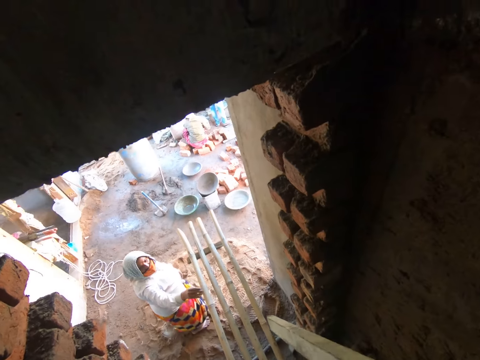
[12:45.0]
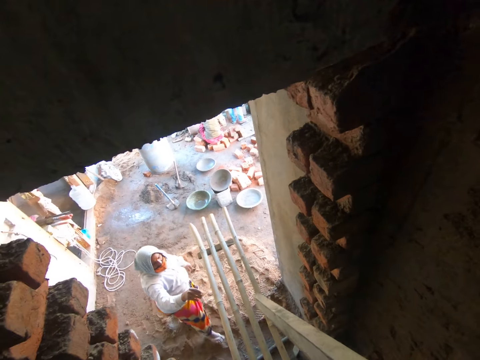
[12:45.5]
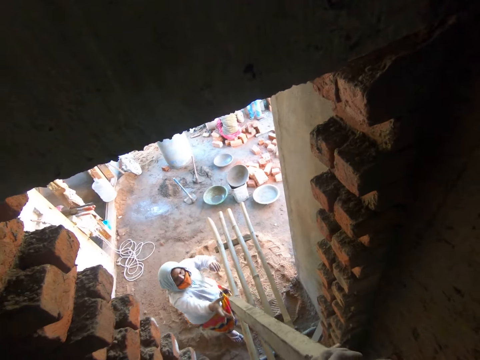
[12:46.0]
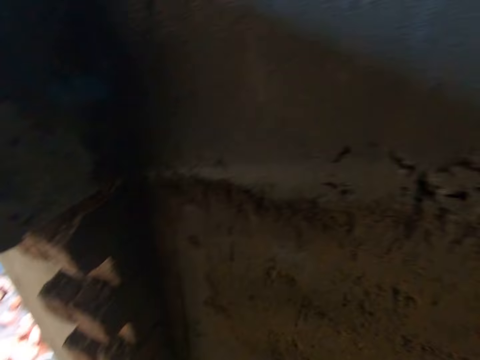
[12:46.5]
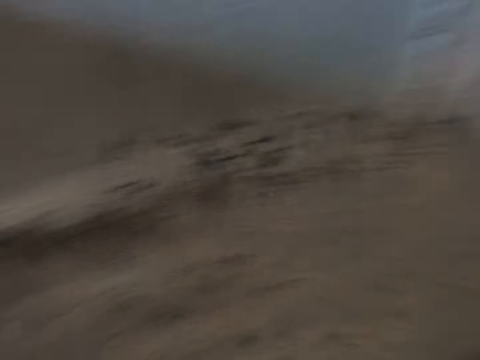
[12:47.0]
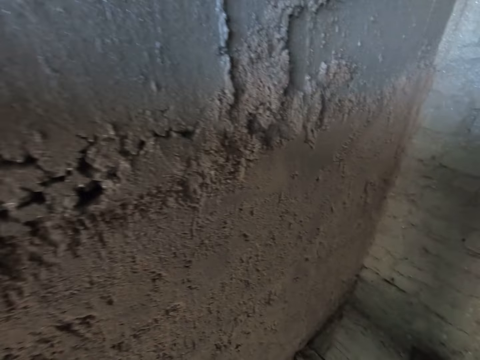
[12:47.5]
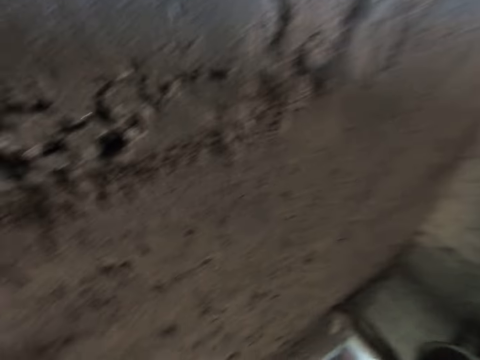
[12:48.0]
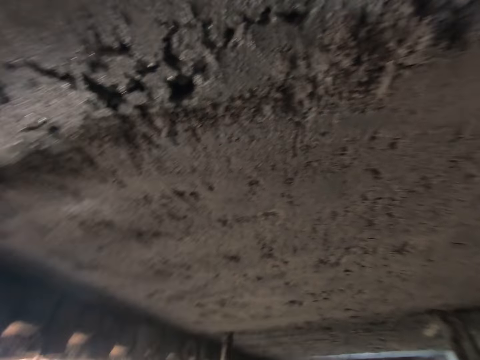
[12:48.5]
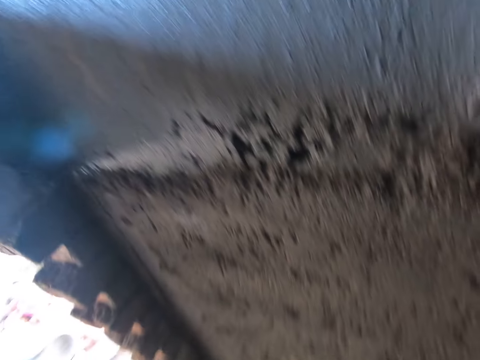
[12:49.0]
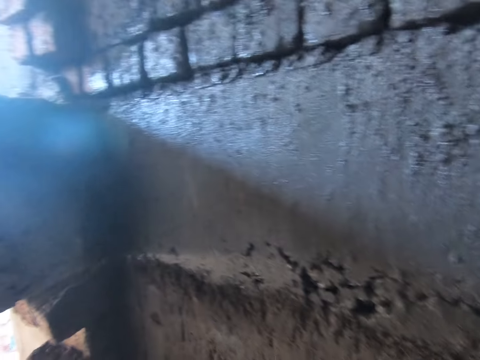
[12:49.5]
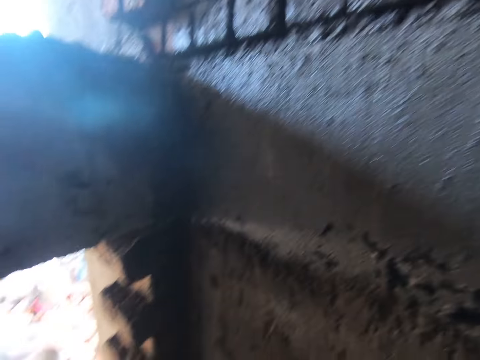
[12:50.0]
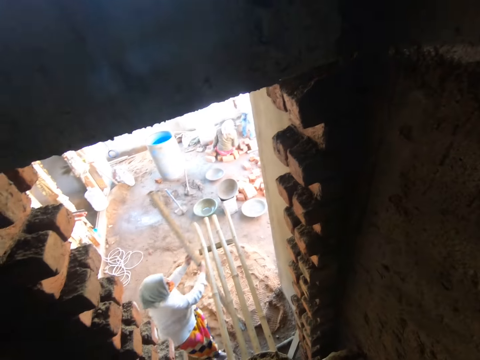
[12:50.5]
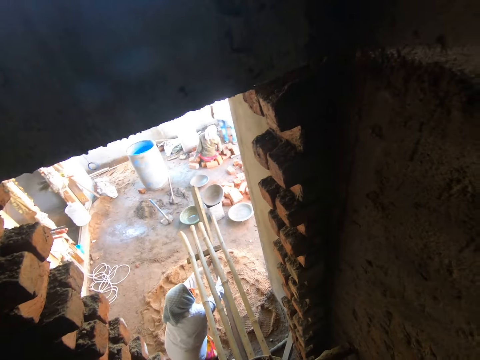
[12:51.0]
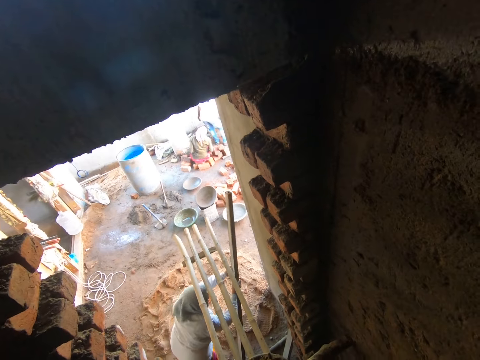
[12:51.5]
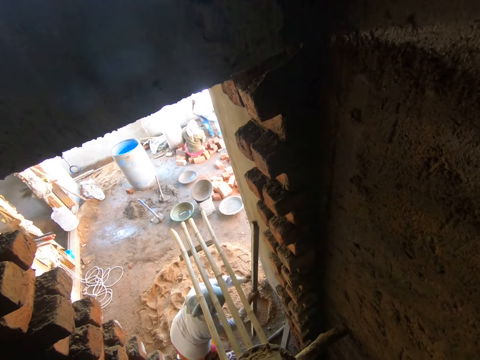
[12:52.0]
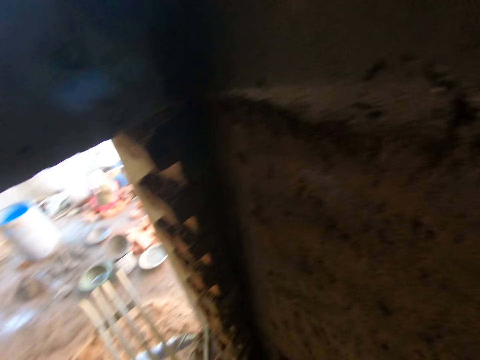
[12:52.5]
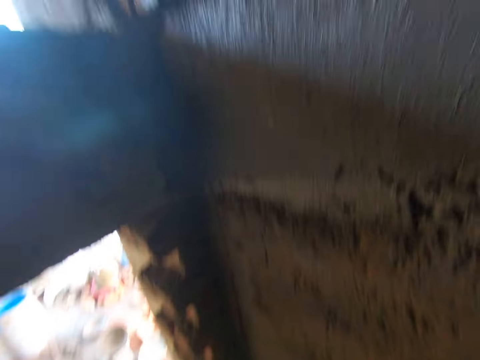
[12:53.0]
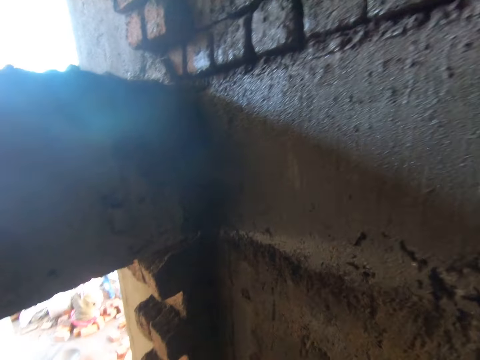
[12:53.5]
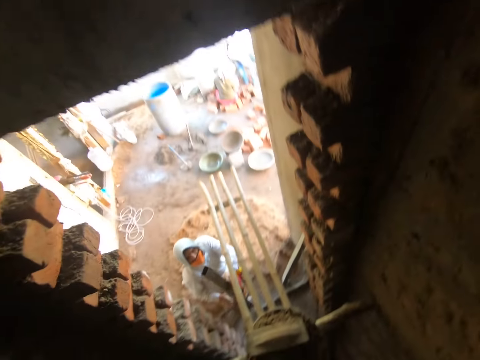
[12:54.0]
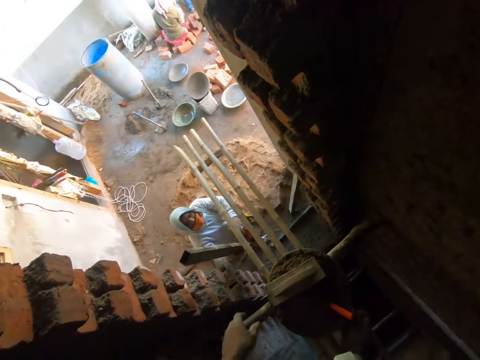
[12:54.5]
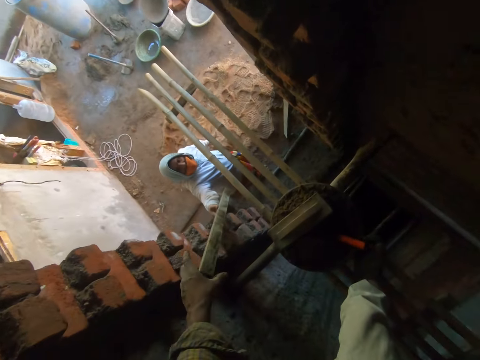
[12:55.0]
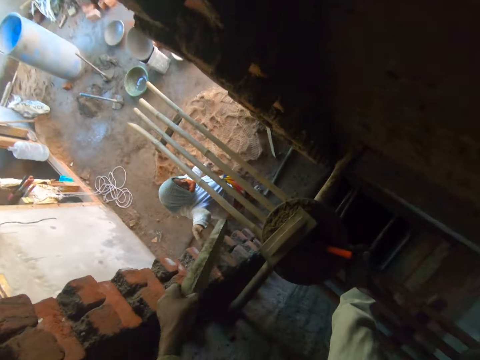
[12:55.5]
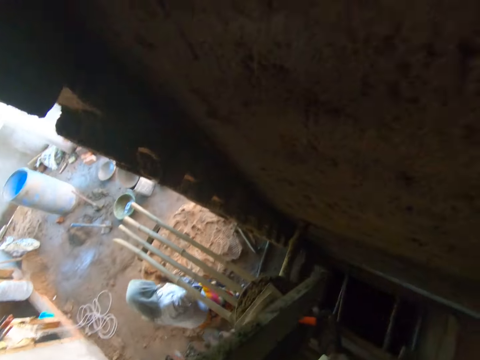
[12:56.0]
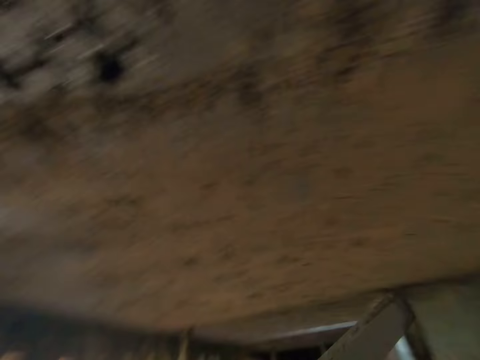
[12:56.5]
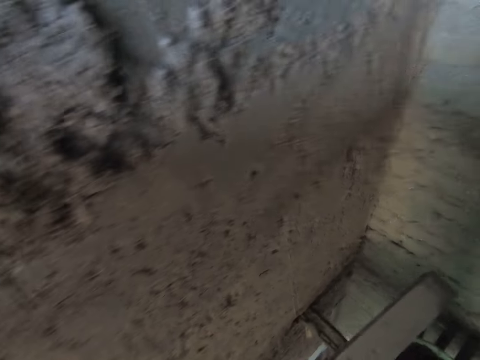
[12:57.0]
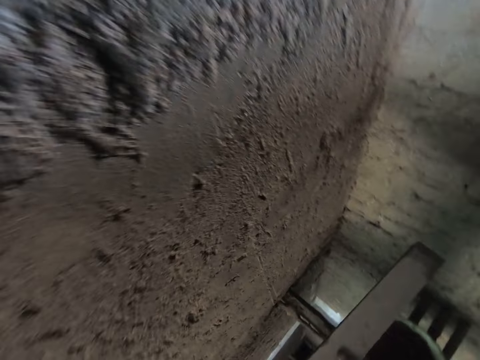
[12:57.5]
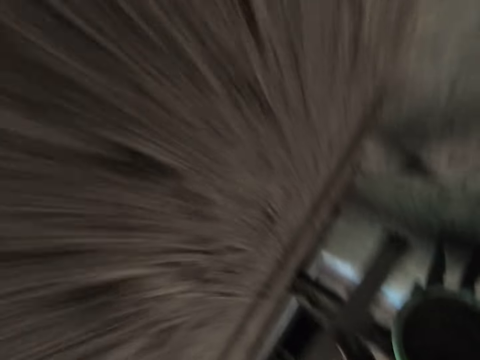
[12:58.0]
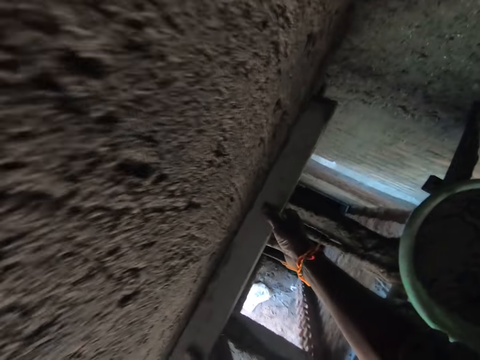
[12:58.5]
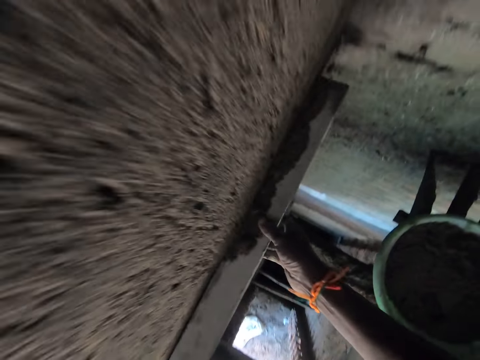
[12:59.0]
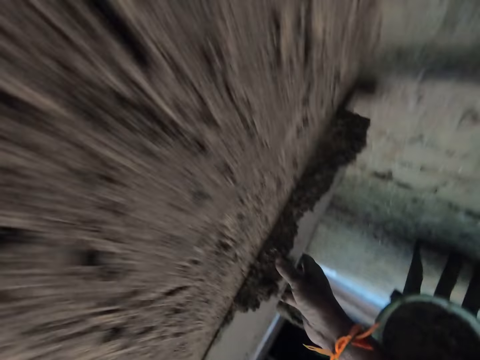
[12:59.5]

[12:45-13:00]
The camera wearer stretches the piece of wood to the woman with both hands. The woman receives the piece of wood from the camera wearer with her right hand. She places the piece of wood on the ground on the wall with both hands. She removes her left hand from the piece of wood in both hands. She stretches the piece of wood to the camera wearer with her right hand. The camera wearer receives the piece of wood from the woman with his left hand. He places the piece of wood on the wall with both hands and smoothens the wet sand on the wall with the piece of wood in both hands.

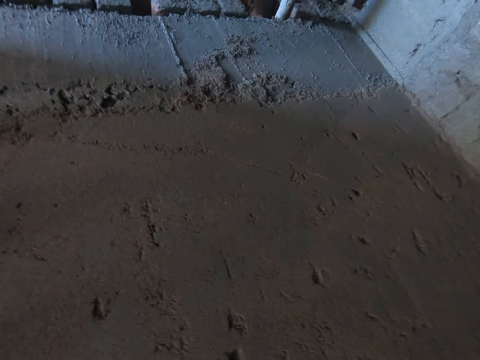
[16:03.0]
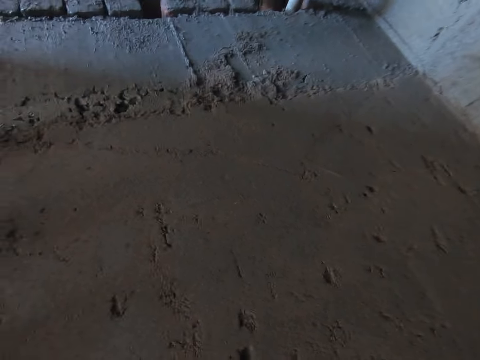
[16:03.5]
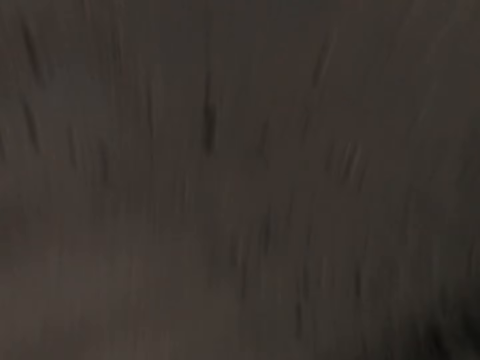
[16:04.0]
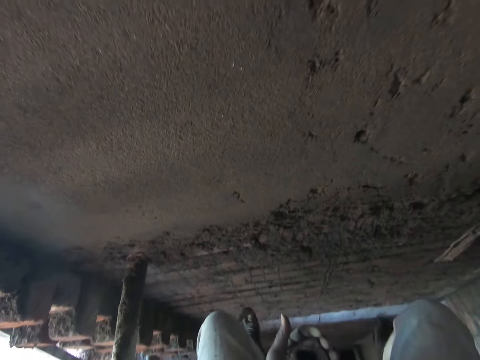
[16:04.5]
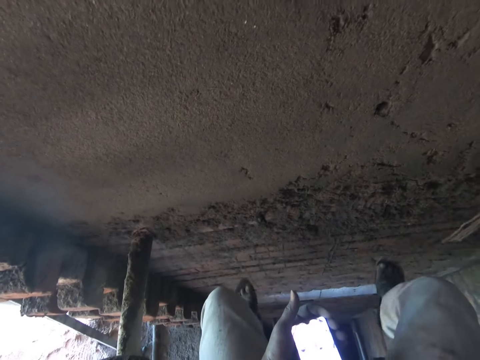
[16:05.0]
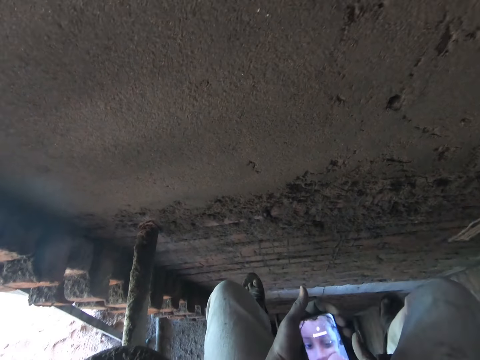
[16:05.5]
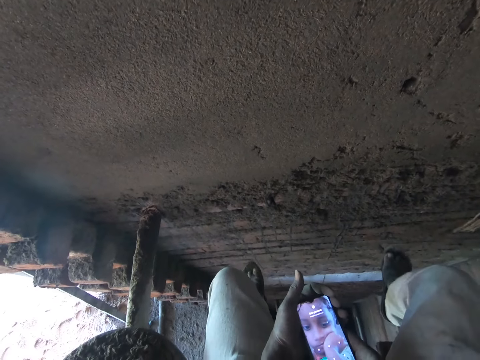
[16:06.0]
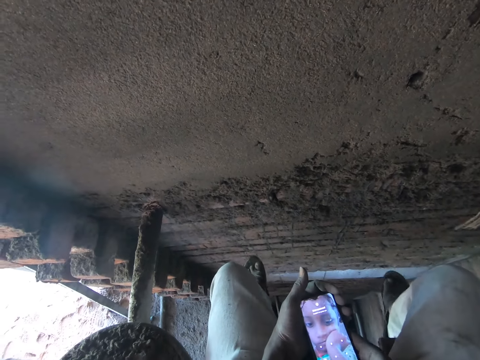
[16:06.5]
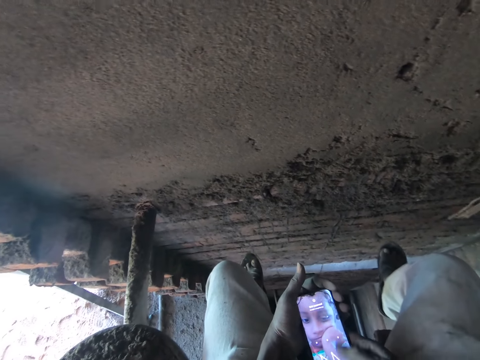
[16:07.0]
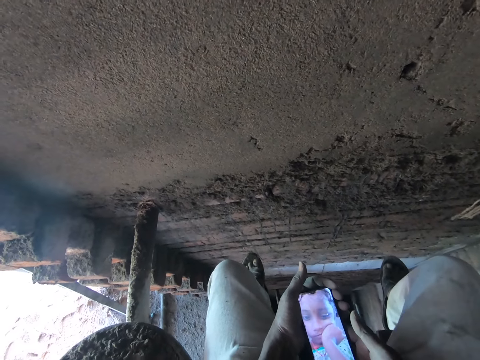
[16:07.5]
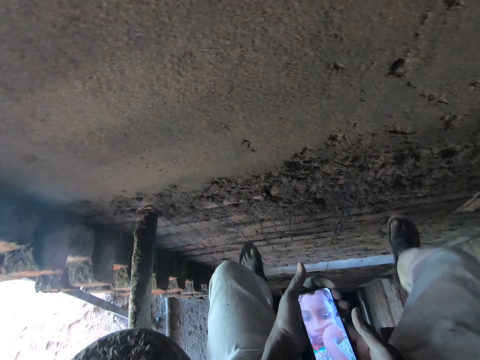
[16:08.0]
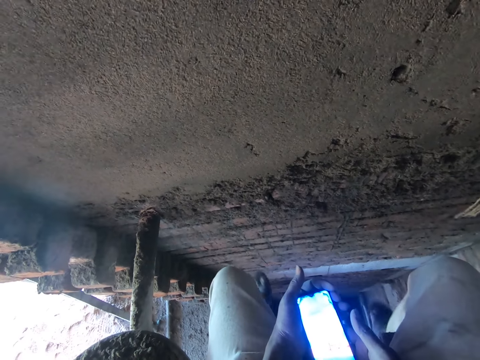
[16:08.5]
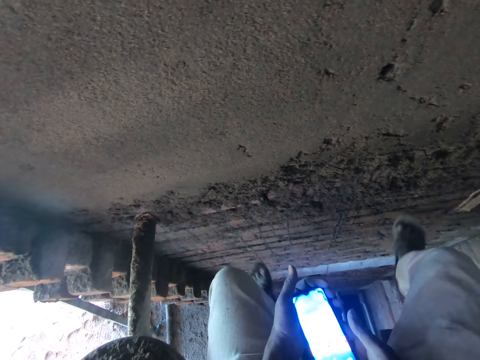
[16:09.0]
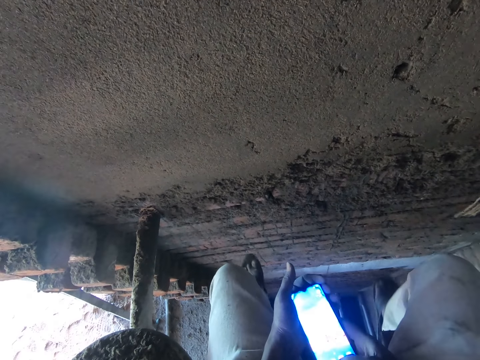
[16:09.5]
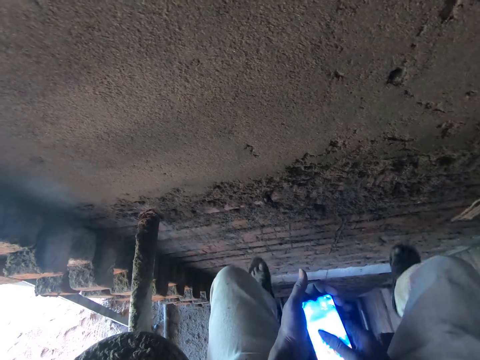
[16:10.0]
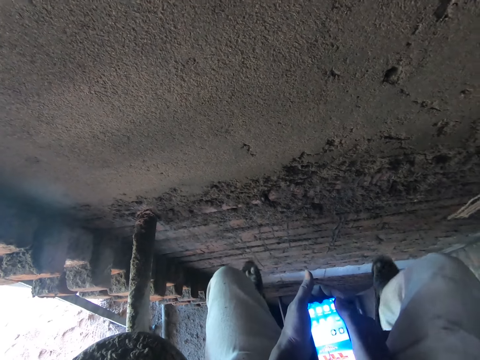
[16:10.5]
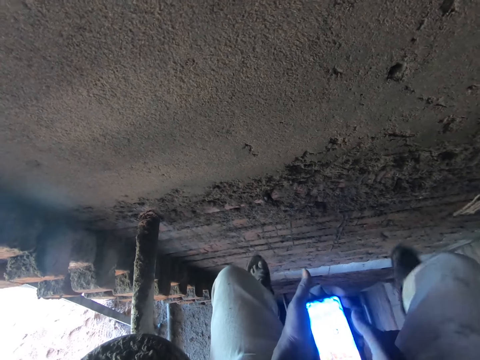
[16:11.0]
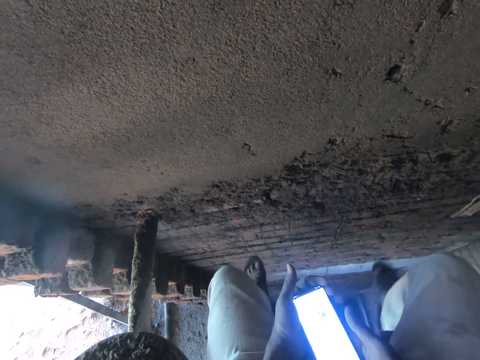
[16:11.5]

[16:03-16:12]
The camera wearer operates a mobile phone in his left hand with his left hand.

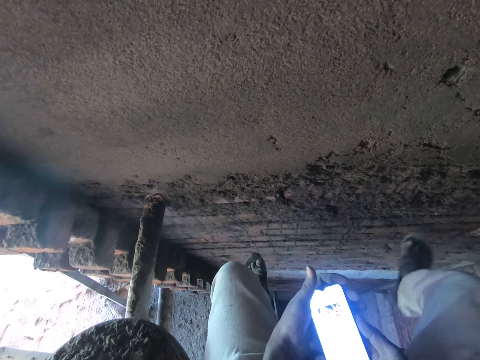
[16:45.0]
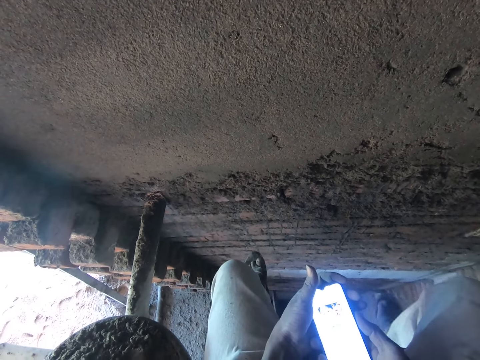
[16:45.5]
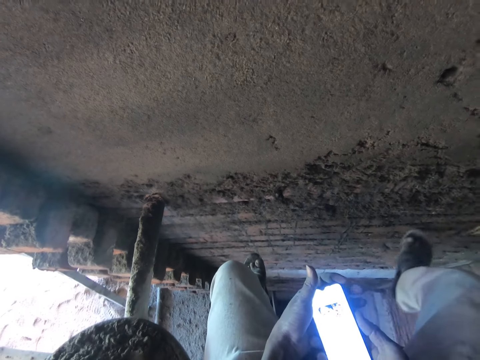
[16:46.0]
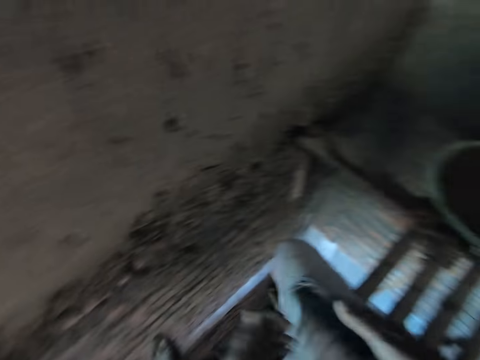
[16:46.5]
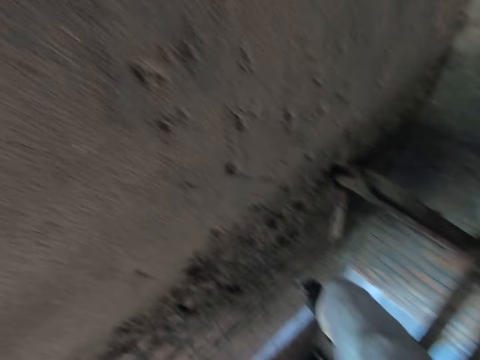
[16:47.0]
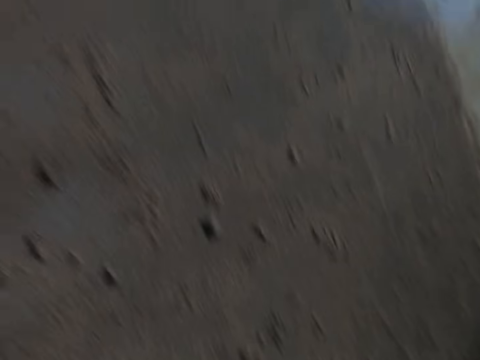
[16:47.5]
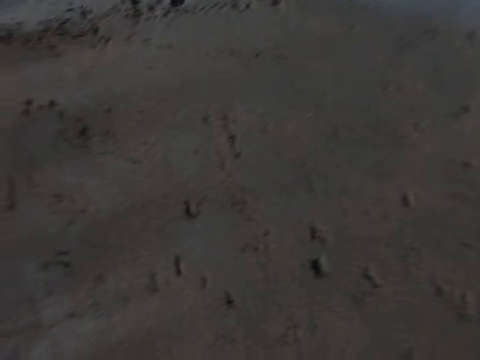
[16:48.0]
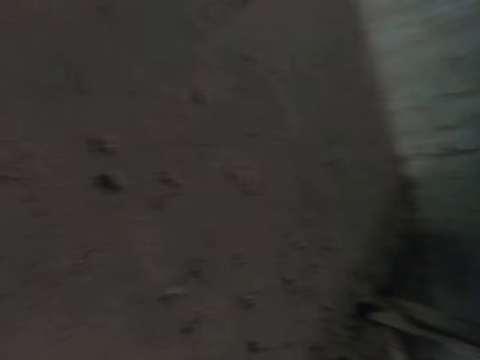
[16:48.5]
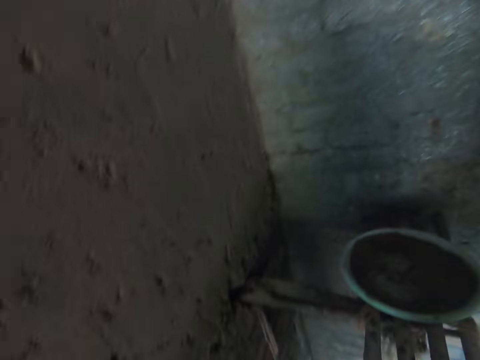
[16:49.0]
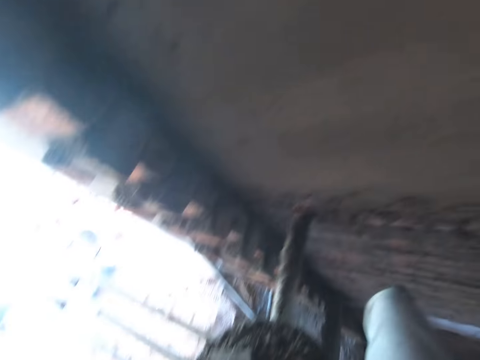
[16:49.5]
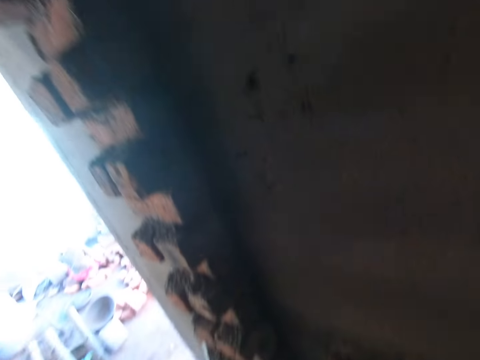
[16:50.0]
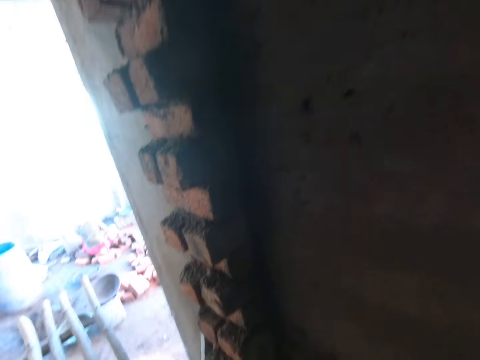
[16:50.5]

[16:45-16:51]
The camera wearer puts the mobile phone in his right hand into a pocket of his trousers. He picks up the float from the pan on the scaffold with his left hand.
